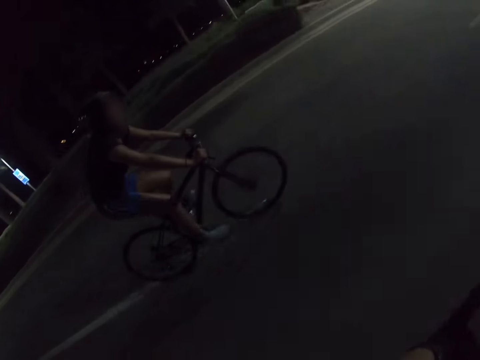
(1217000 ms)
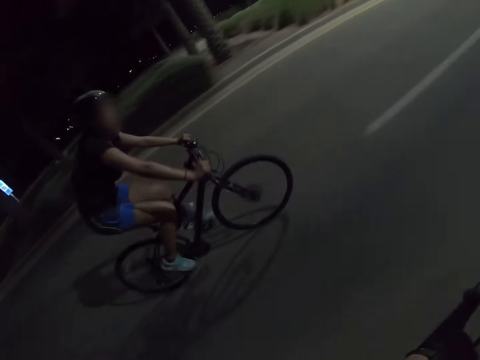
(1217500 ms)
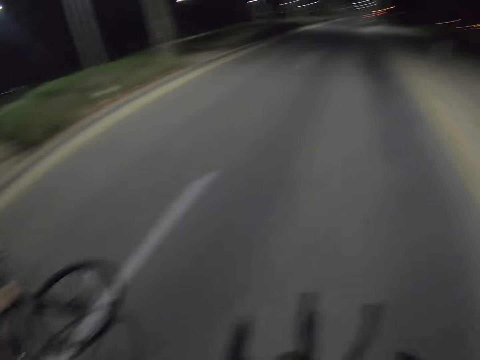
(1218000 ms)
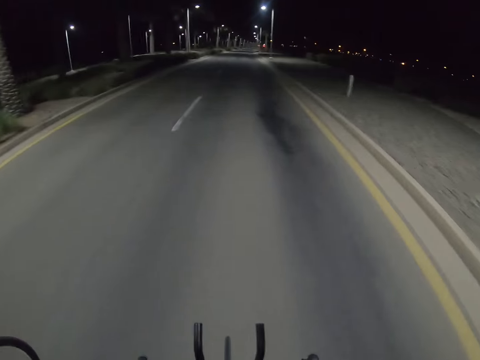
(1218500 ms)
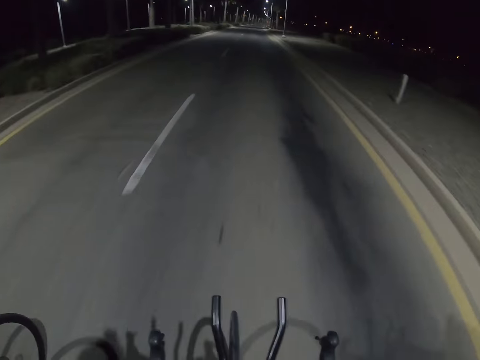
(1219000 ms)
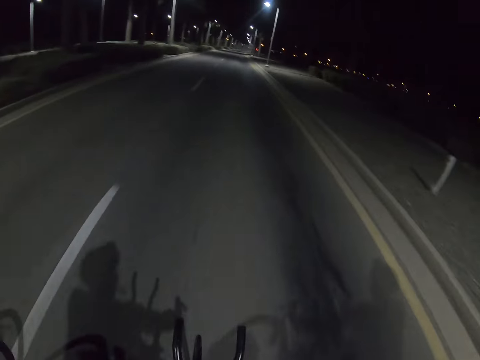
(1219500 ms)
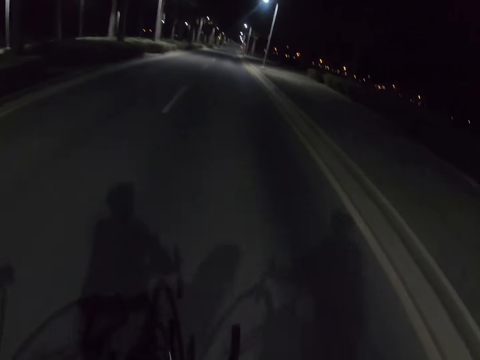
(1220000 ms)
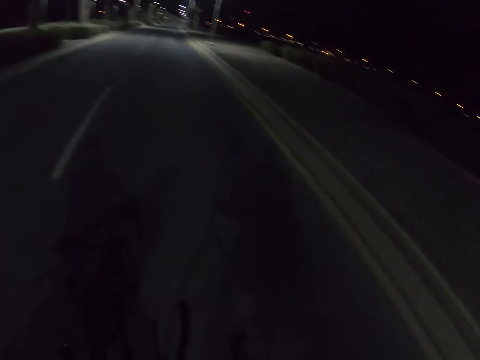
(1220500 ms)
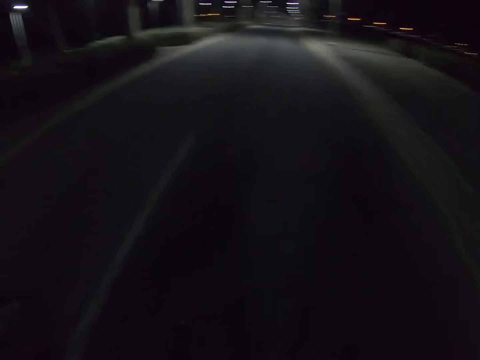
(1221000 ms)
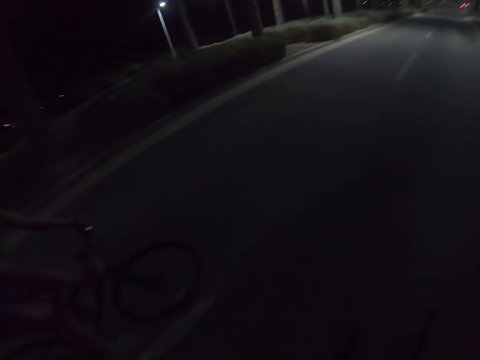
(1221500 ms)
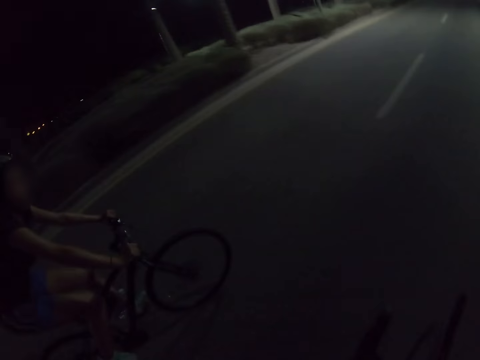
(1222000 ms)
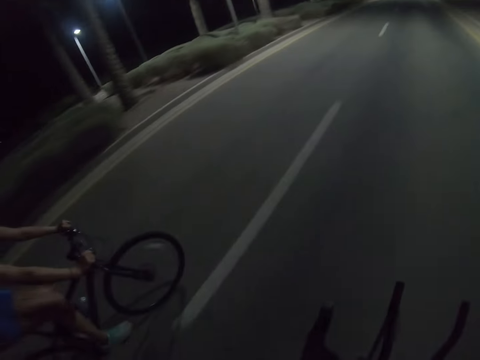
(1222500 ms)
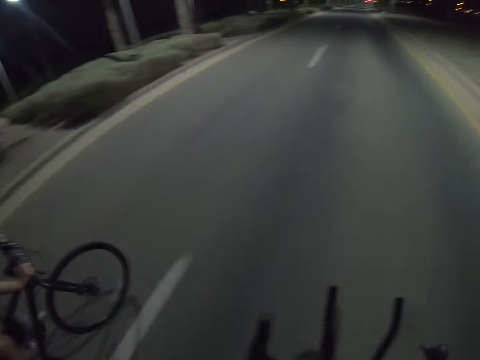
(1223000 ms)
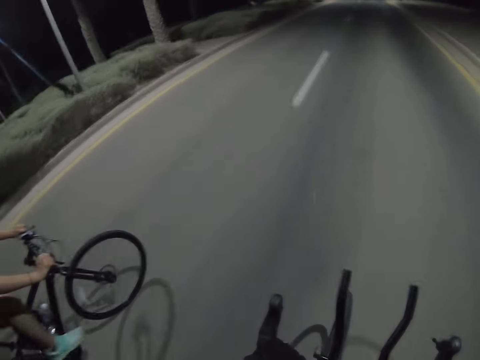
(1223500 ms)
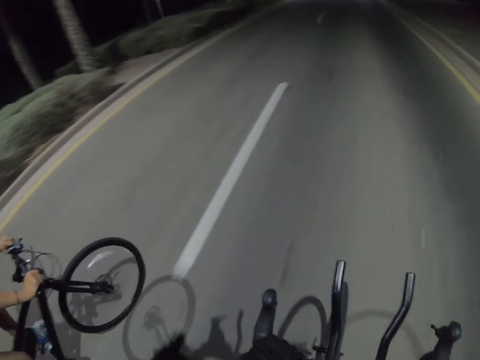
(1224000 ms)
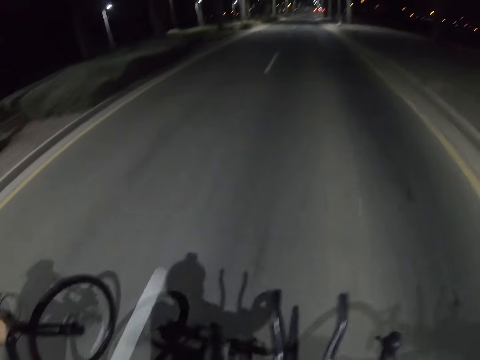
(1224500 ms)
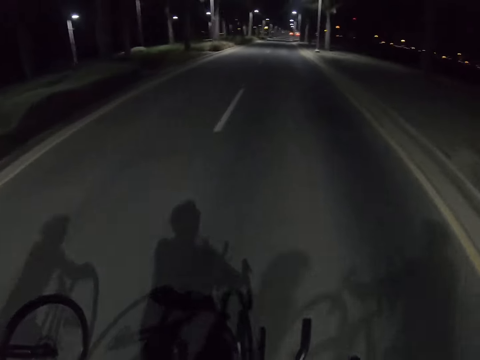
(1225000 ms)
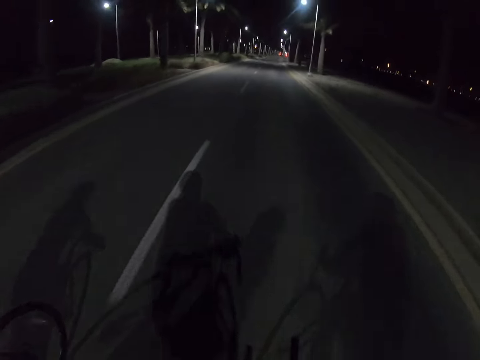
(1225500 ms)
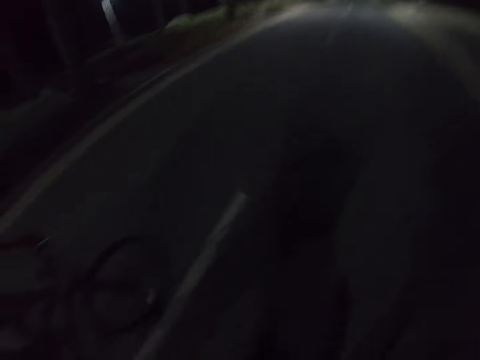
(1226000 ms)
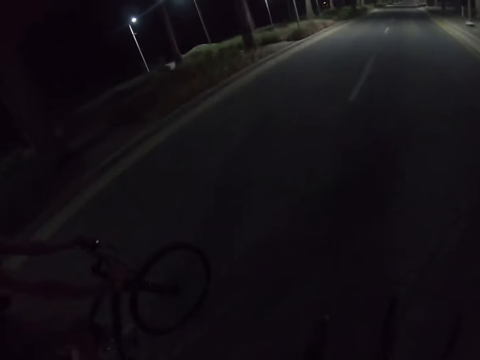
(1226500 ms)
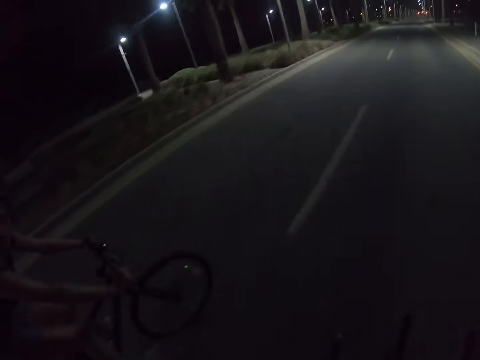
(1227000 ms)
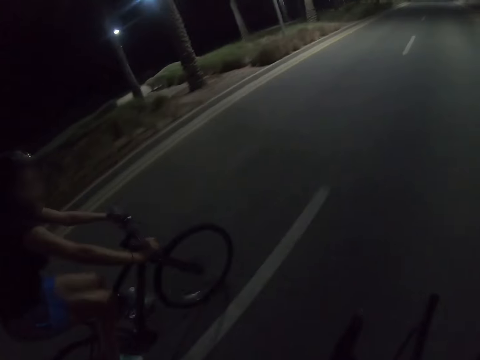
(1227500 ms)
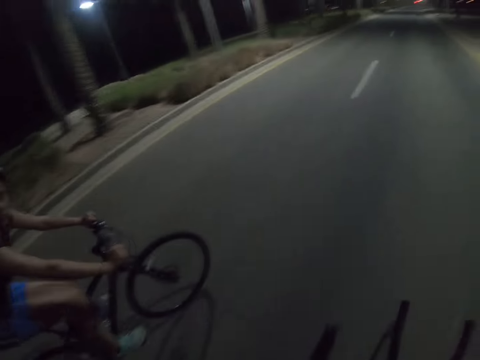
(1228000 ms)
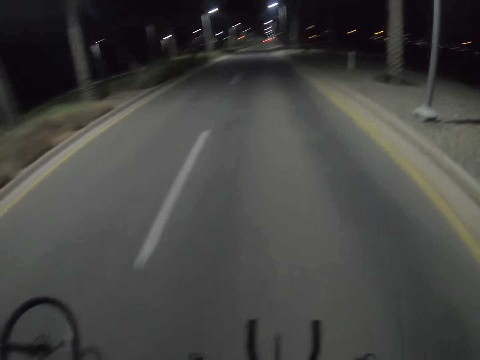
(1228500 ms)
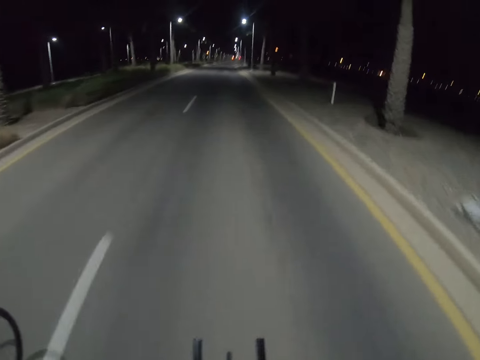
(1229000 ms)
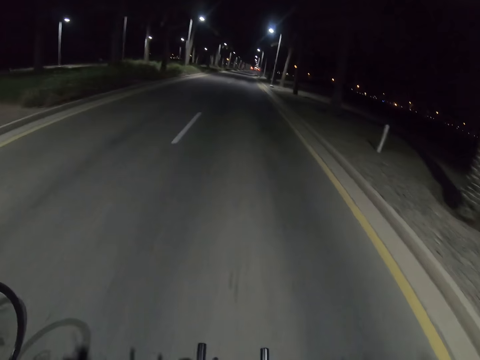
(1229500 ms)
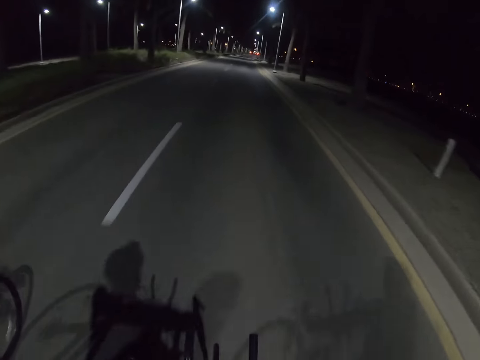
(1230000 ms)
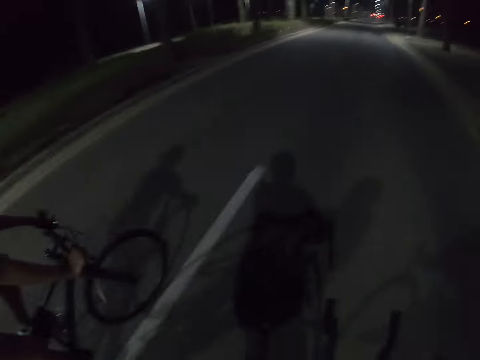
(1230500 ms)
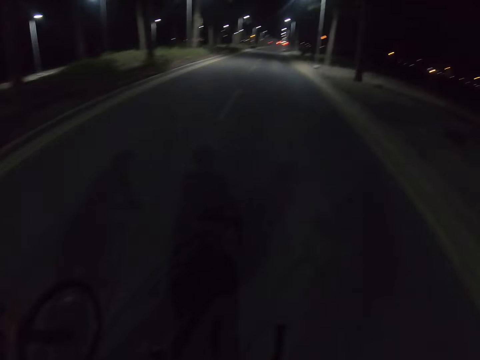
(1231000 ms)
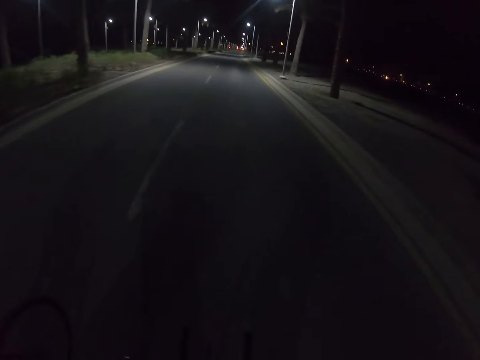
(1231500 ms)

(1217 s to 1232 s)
The camera wearer looks around, rides a bicycle and interacts with a cyclist. The cyclist converses with the camera wearer. The camera wearer looks around and rides a bicycle. They look around and interact with the cyclist. They look around and interact with the cyclist. They look around.

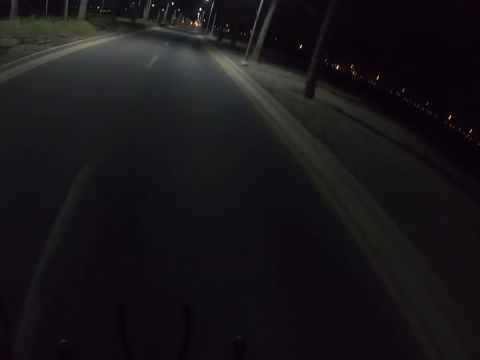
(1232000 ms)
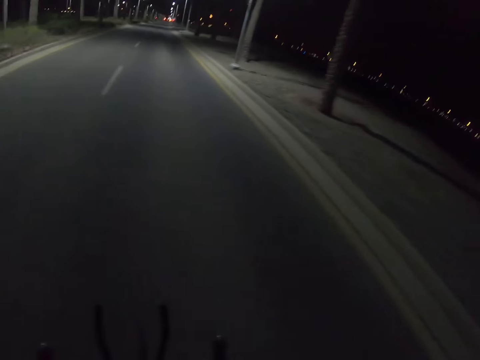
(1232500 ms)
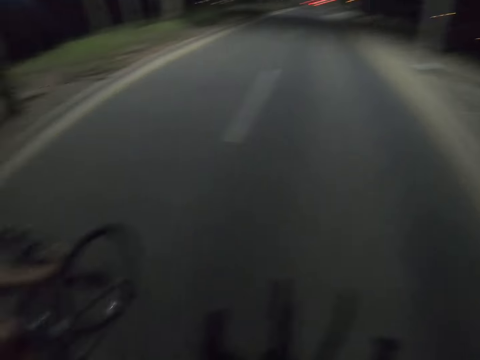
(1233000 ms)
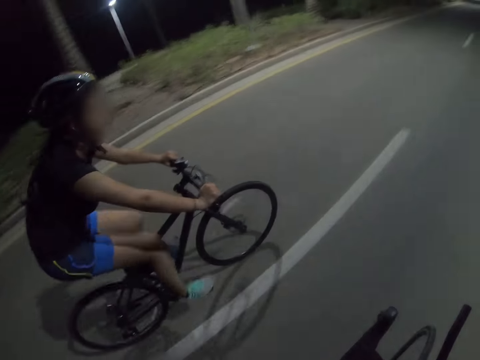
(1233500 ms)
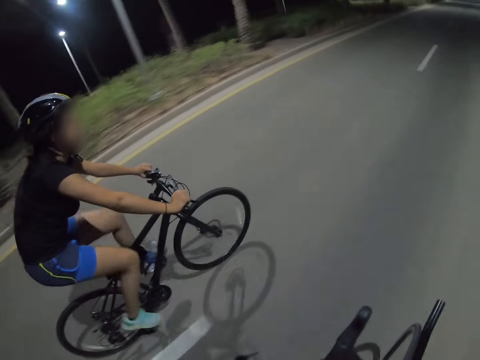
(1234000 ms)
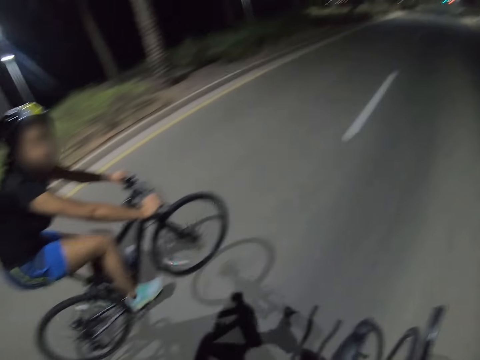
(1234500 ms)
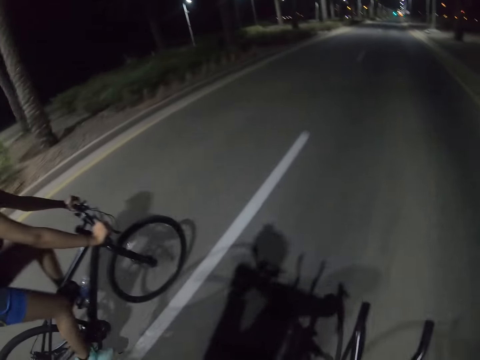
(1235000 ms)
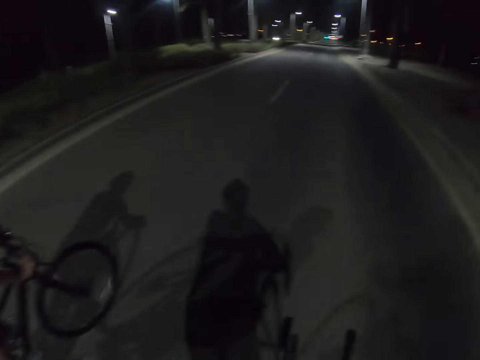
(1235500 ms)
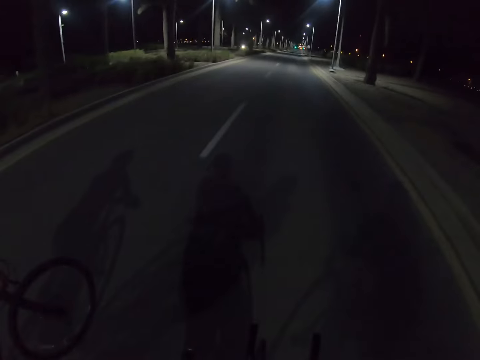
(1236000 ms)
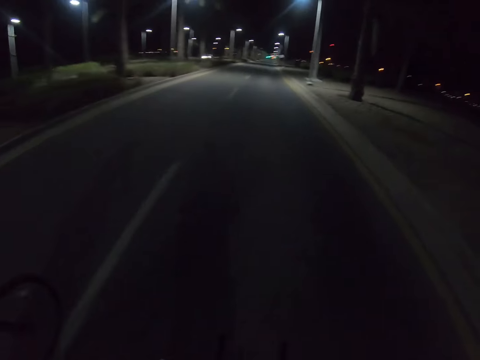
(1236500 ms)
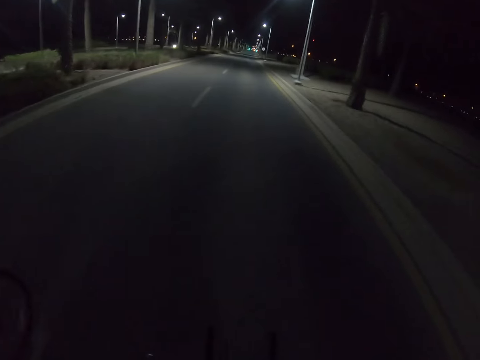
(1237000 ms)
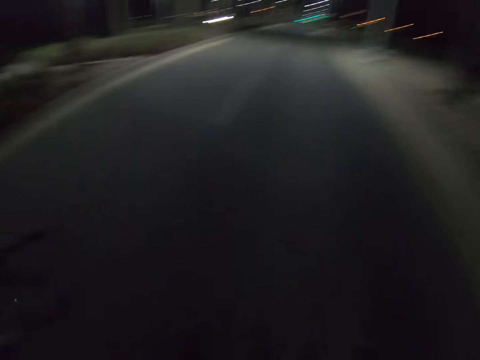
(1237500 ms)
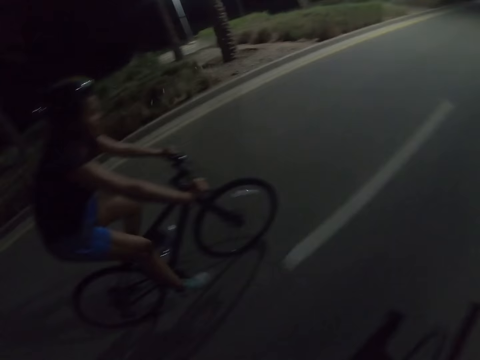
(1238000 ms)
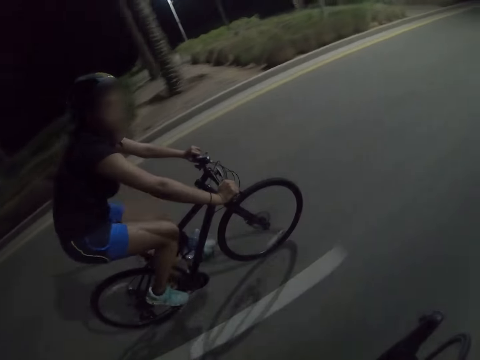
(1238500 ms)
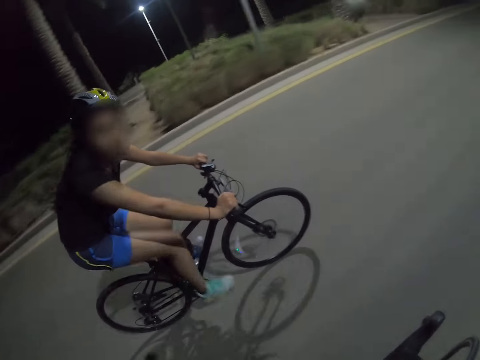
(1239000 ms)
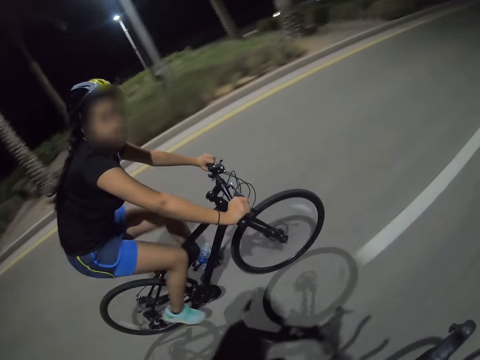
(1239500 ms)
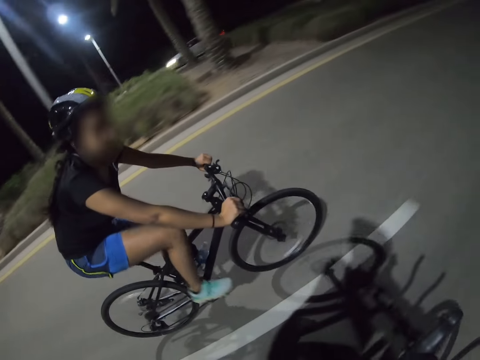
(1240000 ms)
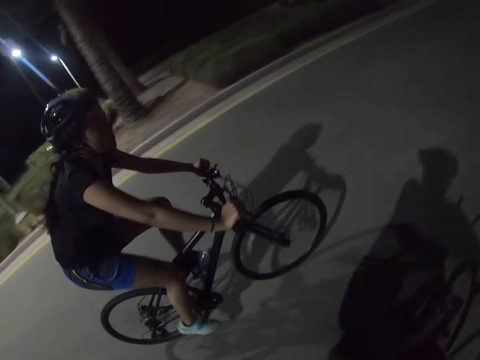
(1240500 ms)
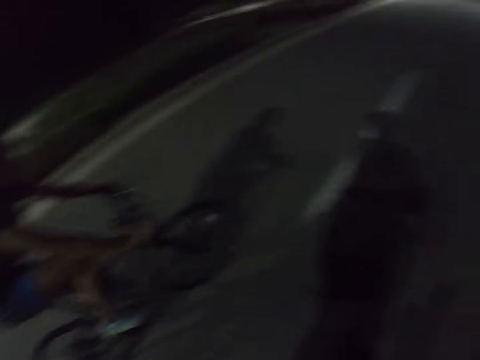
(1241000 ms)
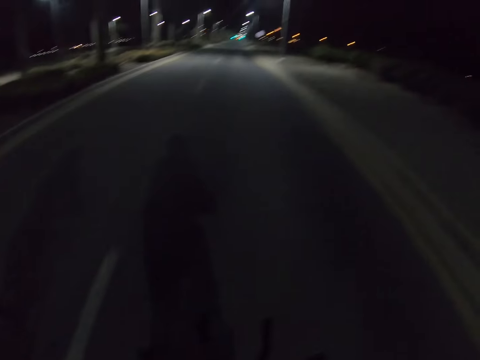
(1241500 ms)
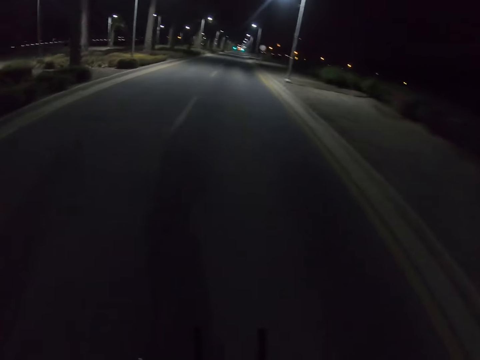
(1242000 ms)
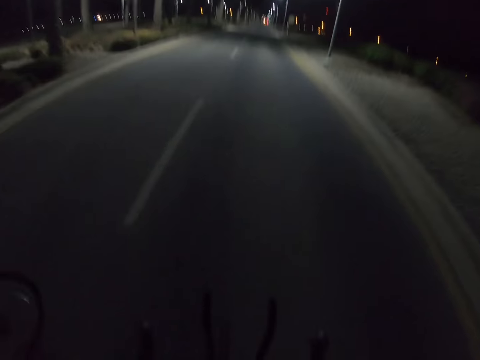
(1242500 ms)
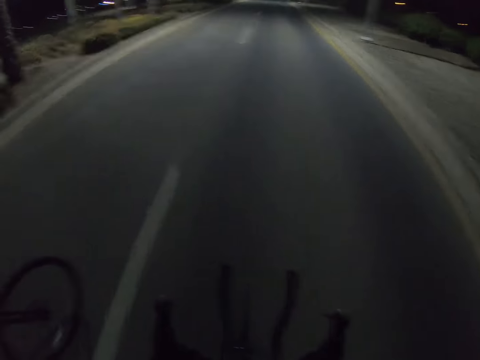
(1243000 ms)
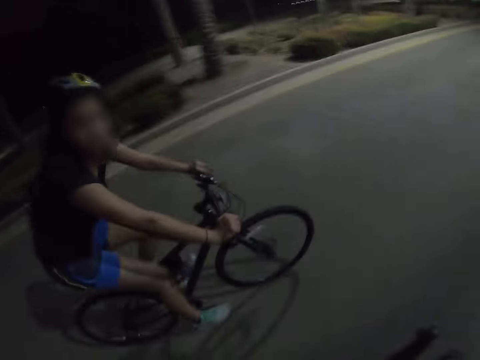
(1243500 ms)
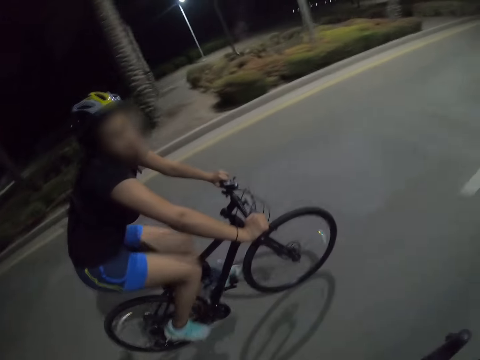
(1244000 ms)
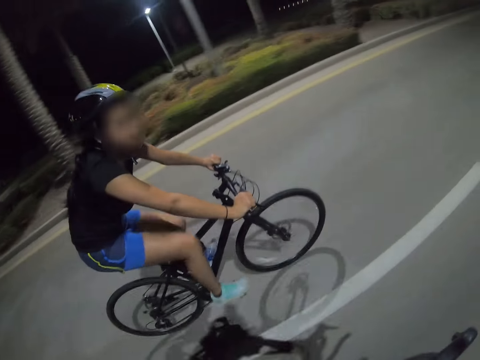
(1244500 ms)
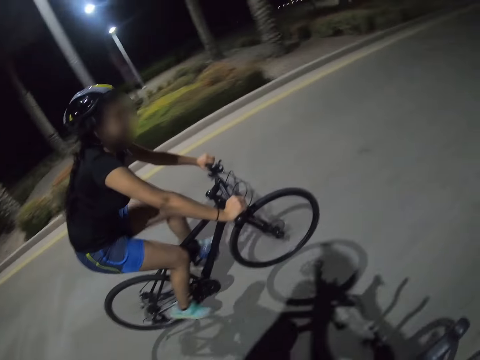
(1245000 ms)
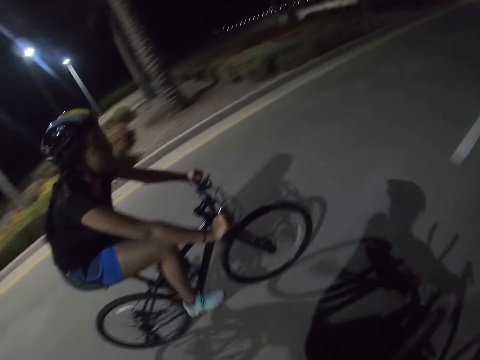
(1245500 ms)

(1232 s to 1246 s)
The camera wearer interacts with a cyclist. The cyclist converses with the camera wearer. The camera wearer looks around, rides a bicycle and interacts with the cyclist. The cyclist converses with the camera wearer. The camera wearer looks around and rides a bicycle. The cyclist converses with the camera wearer.
